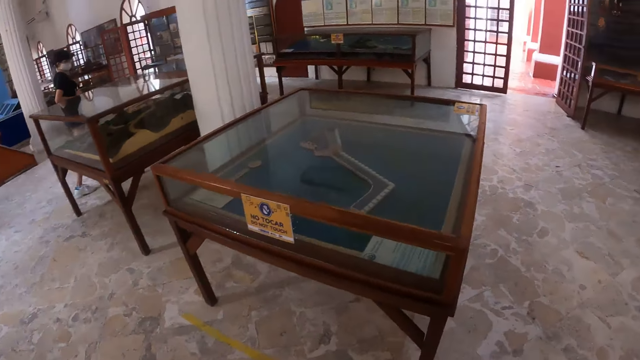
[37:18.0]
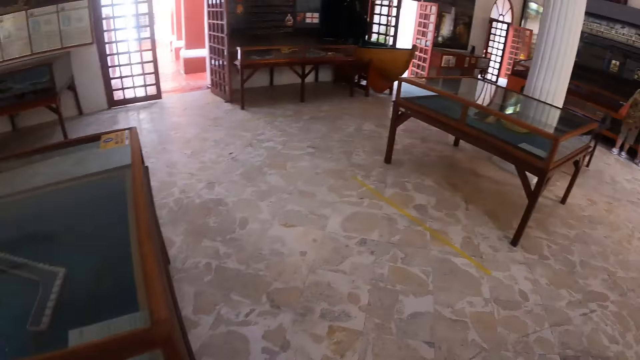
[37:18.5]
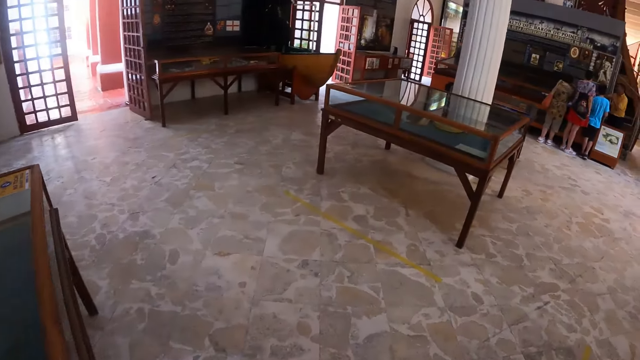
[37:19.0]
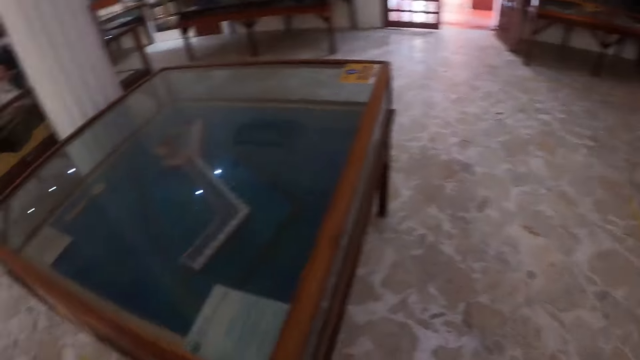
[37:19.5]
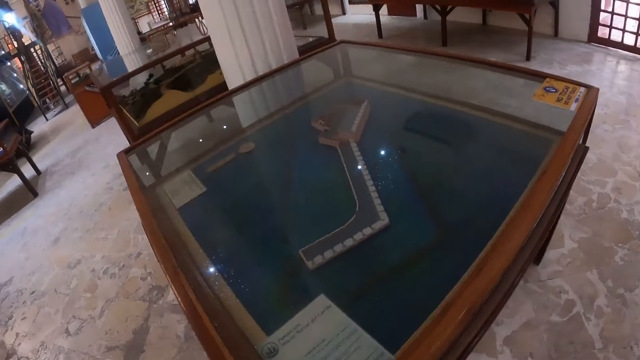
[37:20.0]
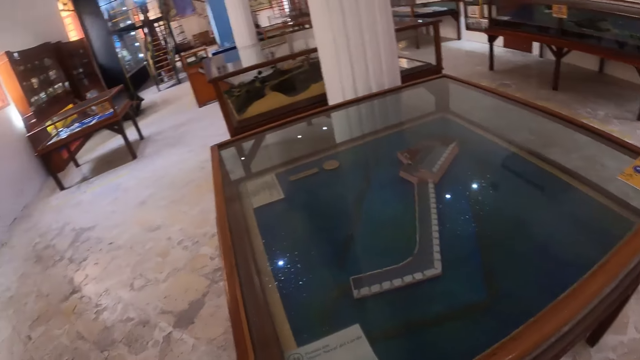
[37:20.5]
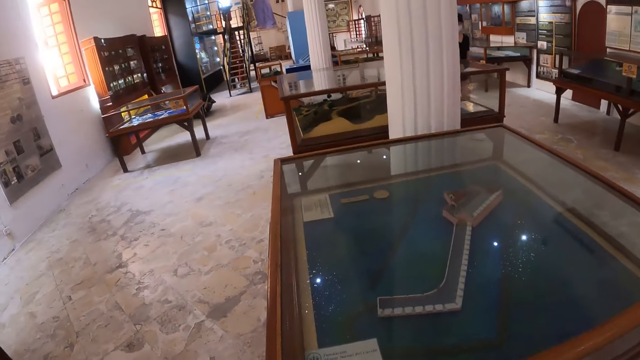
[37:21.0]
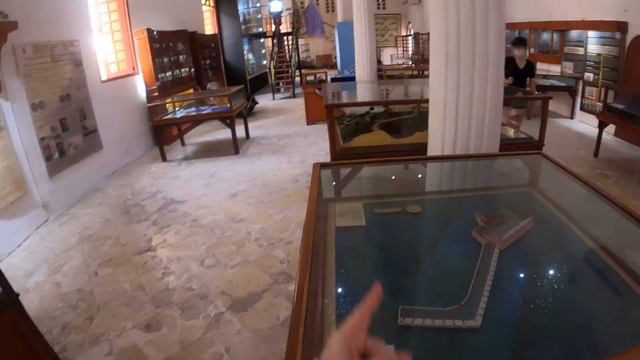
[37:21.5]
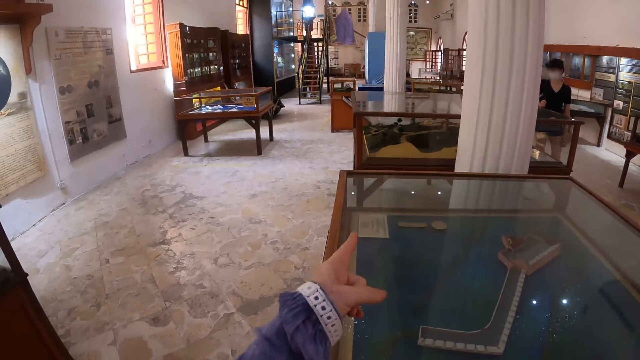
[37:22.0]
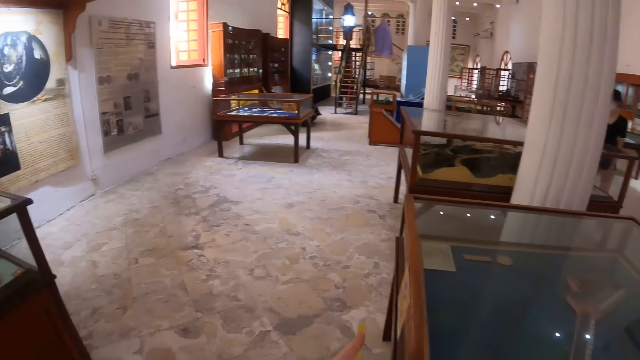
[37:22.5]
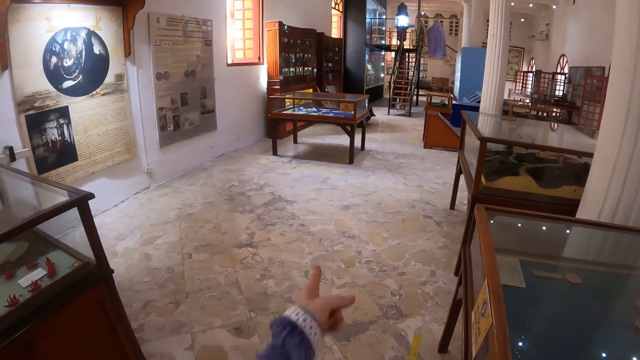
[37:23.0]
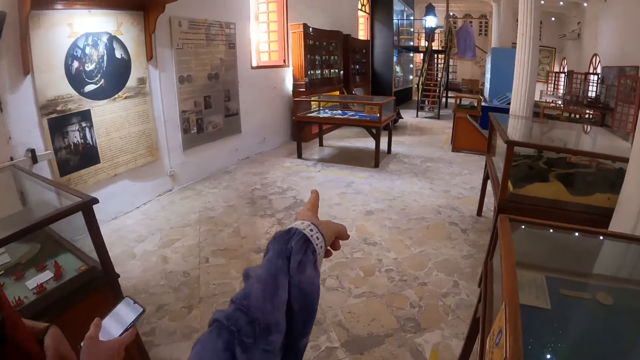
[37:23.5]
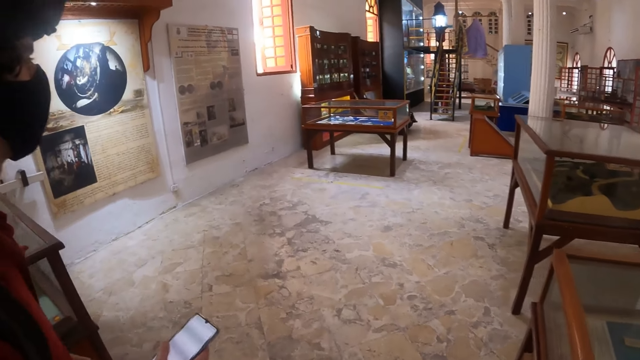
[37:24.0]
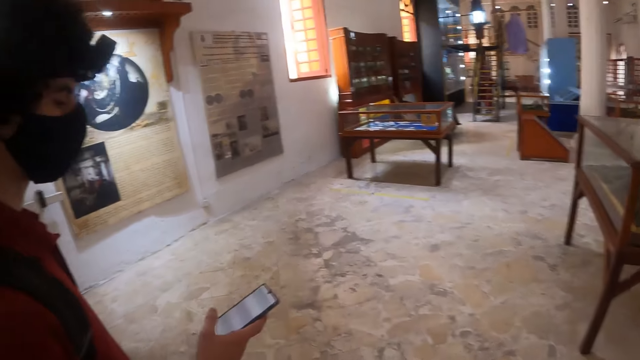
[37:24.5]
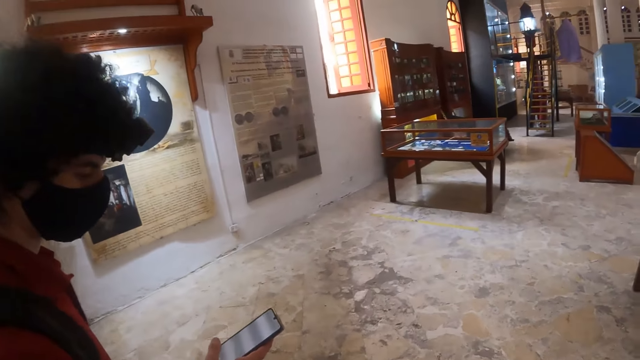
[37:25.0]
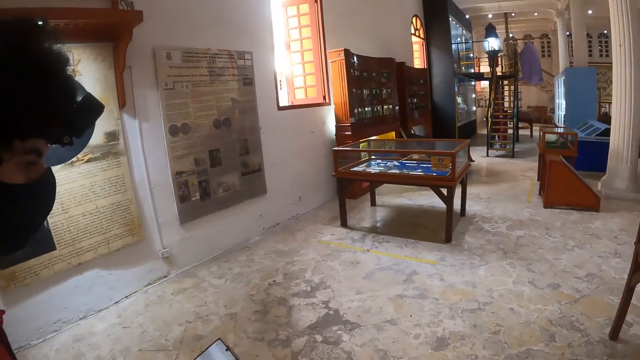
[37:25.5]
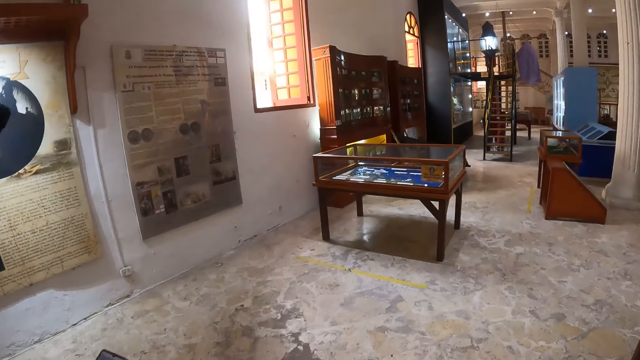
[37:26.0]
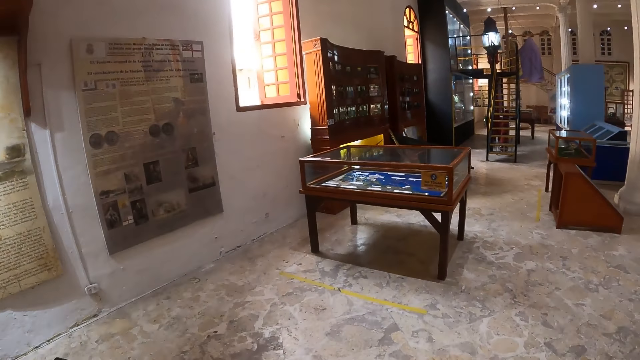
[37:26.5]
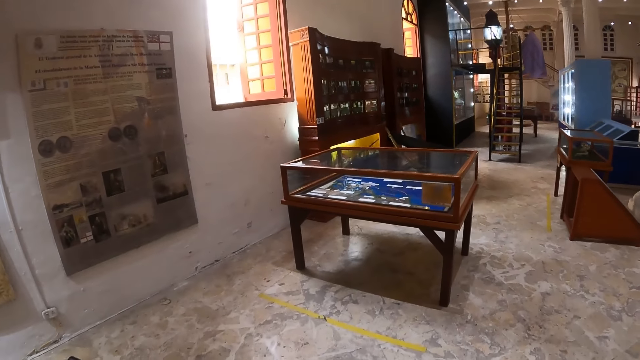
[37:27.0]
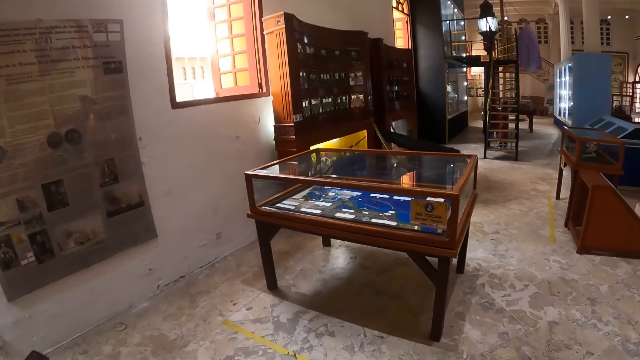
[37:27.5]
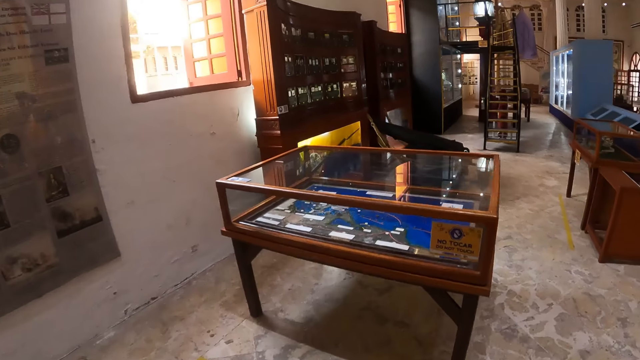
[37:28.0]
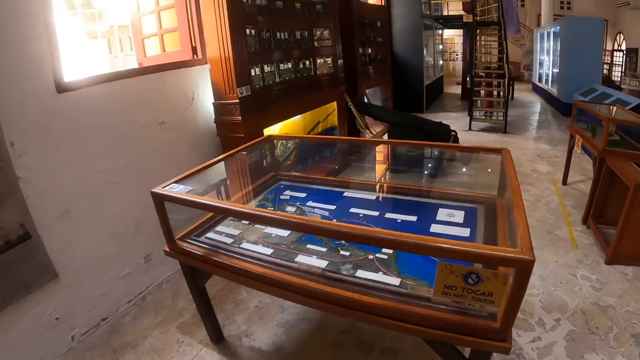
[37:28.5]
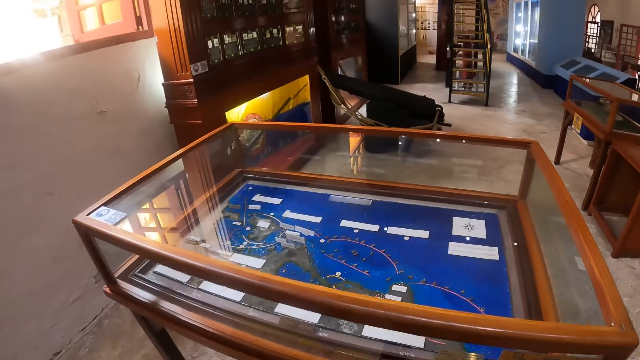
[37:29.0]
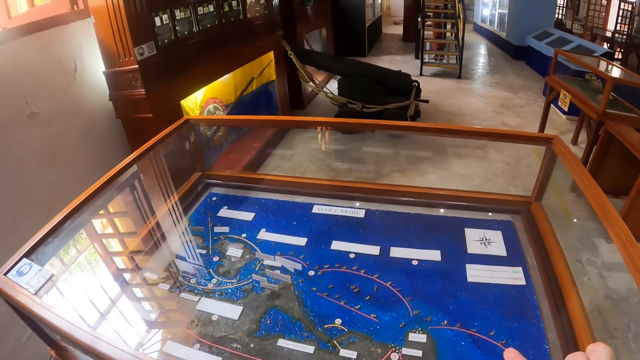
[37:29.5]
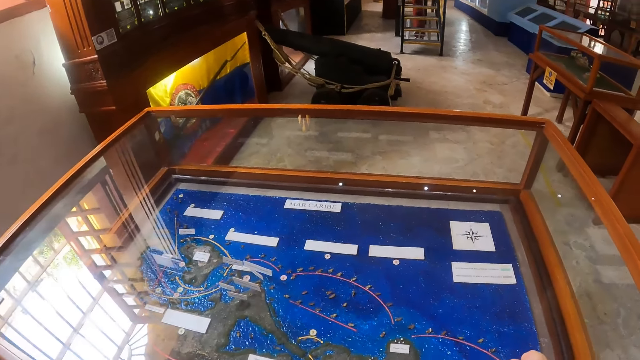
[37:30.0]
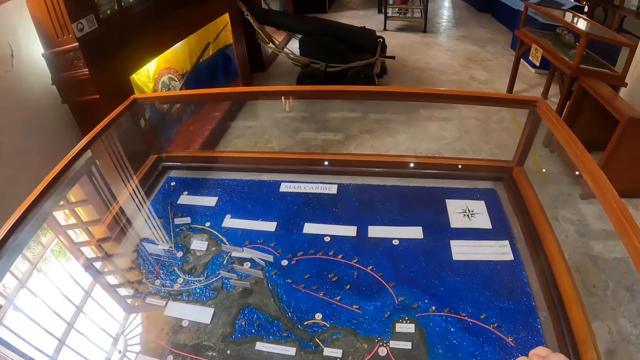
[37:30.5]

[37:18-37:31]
The camera wearer moves around the room. They point at the wall or a table with the left finger. They interact with a man. They move around the room.

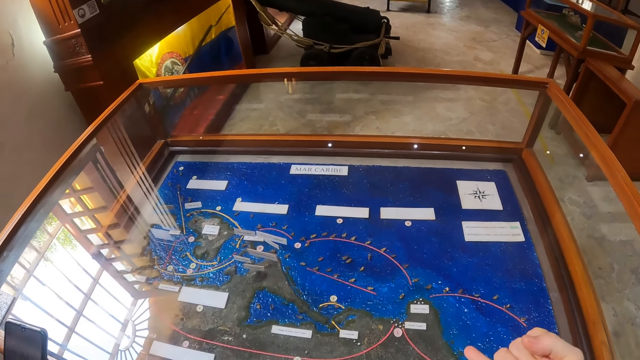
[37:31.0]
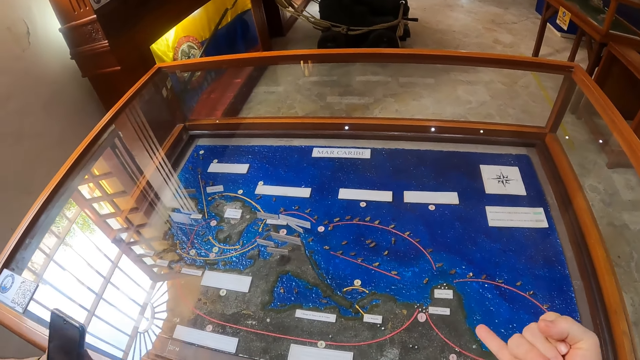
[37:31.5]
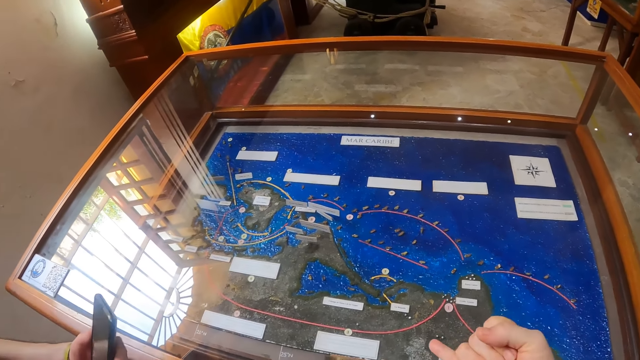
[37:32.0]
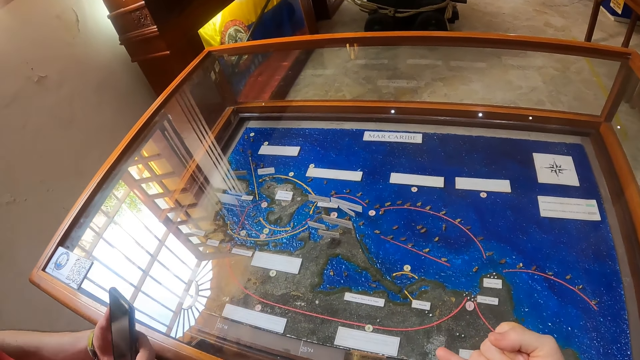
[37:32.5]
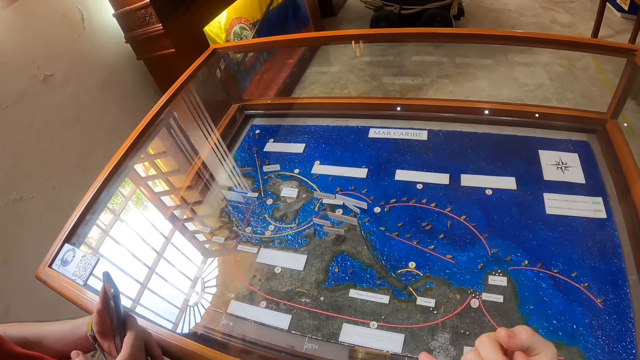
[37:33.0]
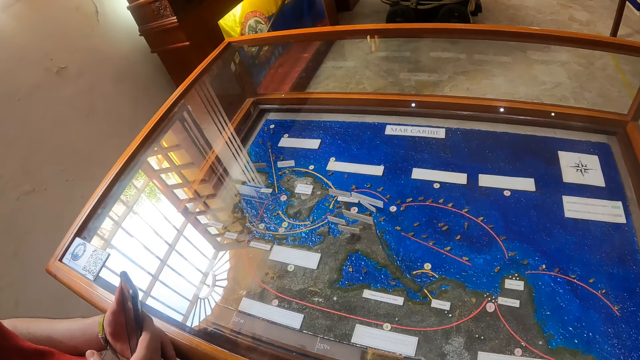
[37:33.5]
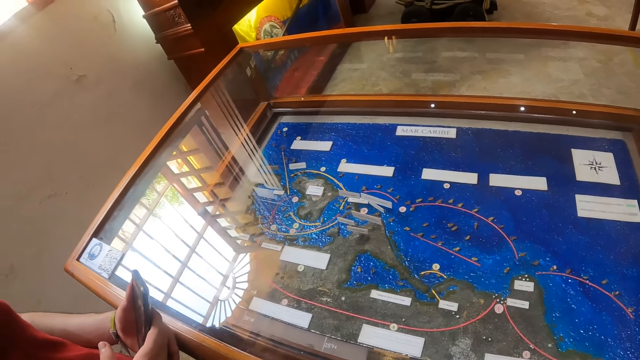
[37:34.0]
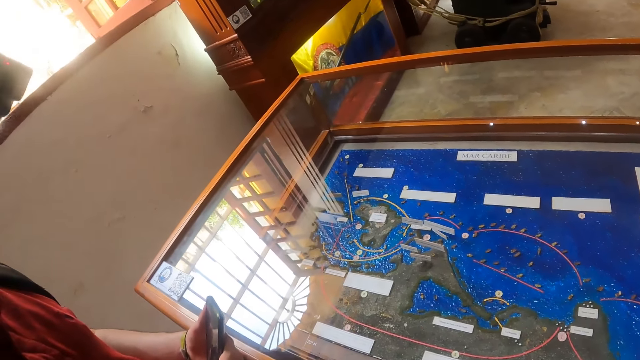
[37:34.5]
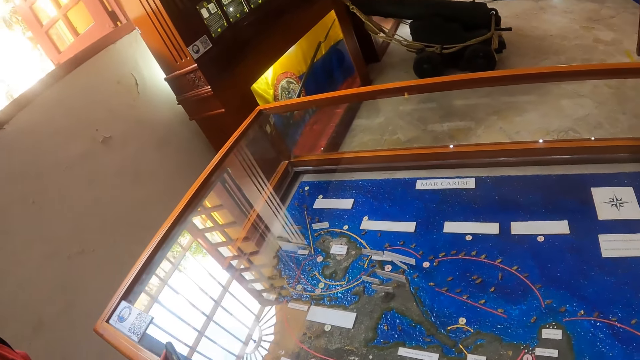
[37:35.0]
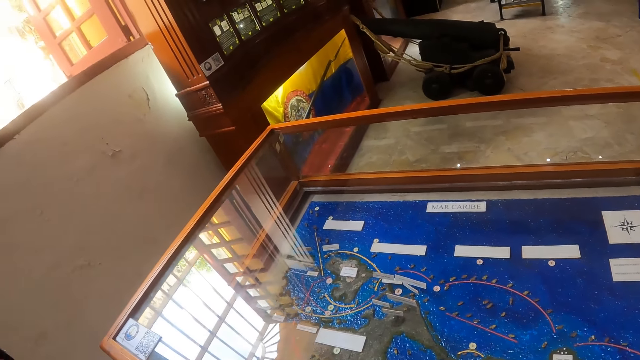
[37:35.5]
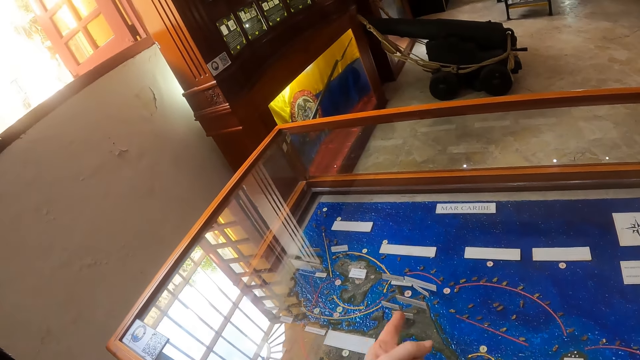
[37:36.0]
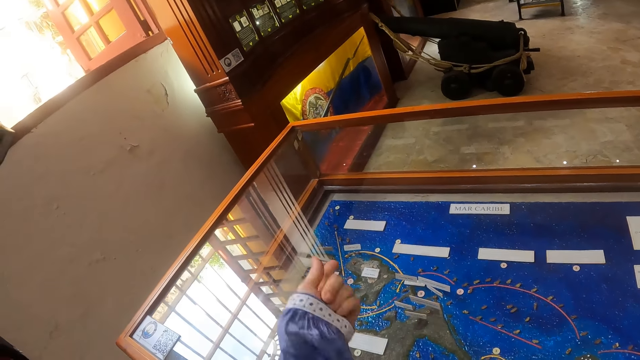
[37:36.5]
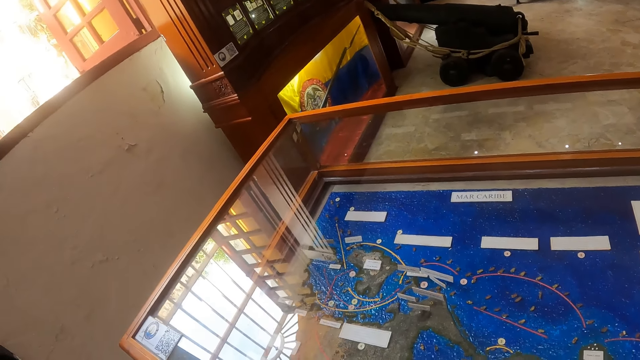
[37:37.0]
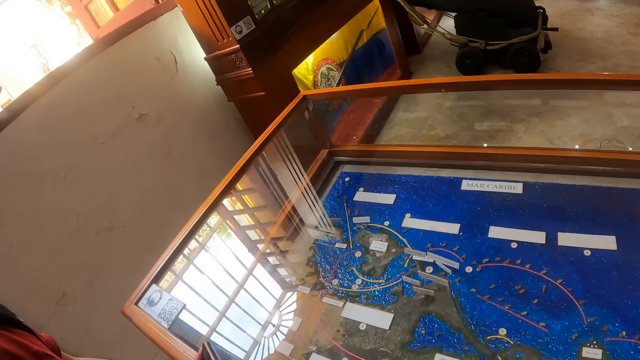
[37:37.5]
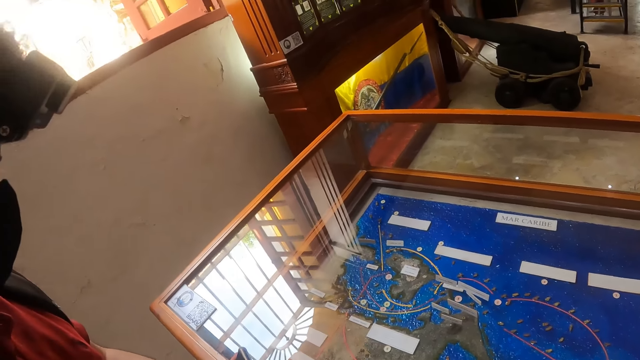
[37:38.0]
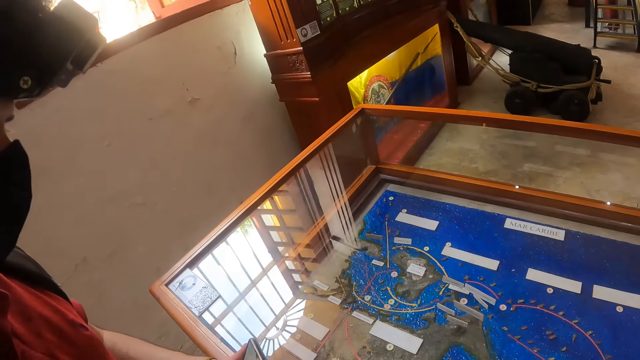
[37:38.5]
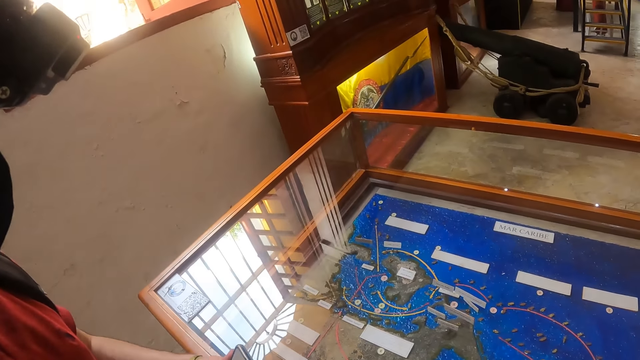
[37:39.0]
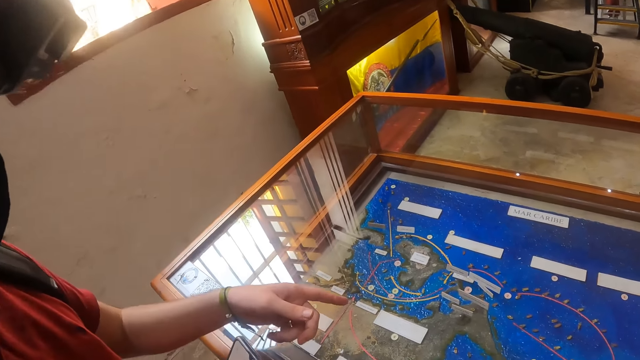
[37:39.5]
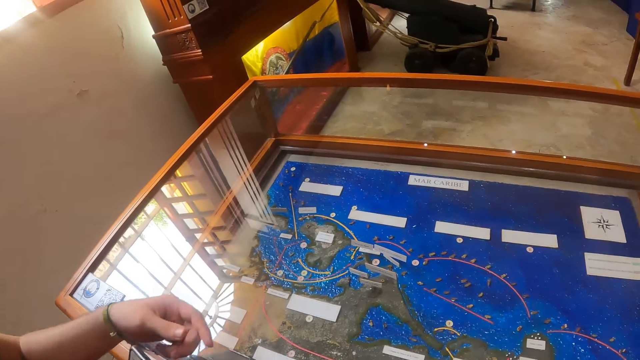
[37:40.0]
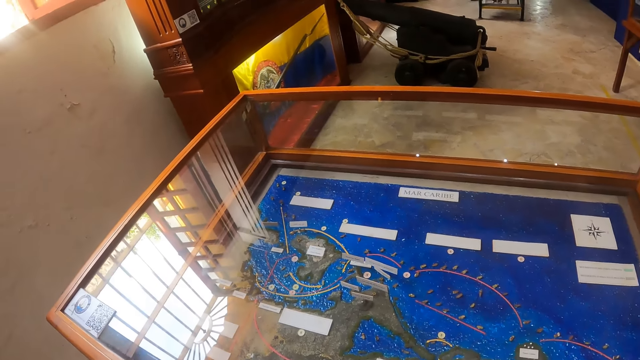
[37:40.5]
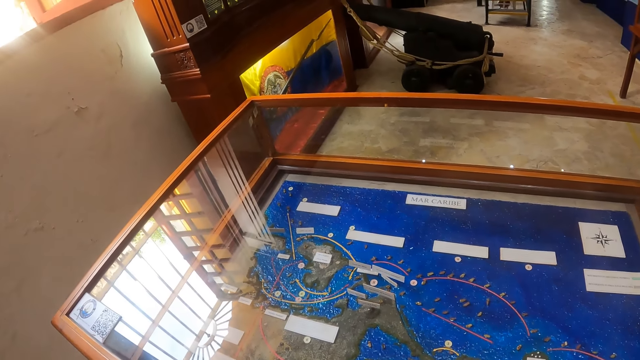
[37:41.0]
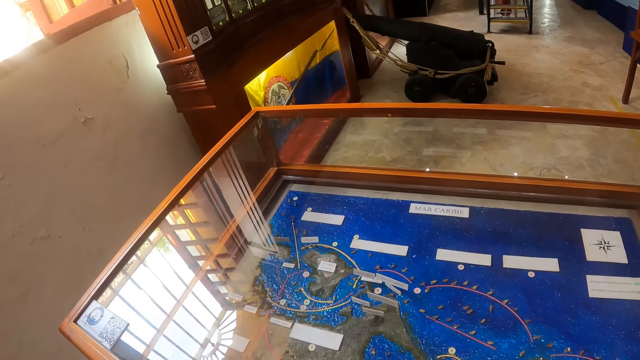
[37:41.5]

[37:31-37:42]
The camera wearer points at a mirror with the left hand. A man points at the mirror with the left finger.
